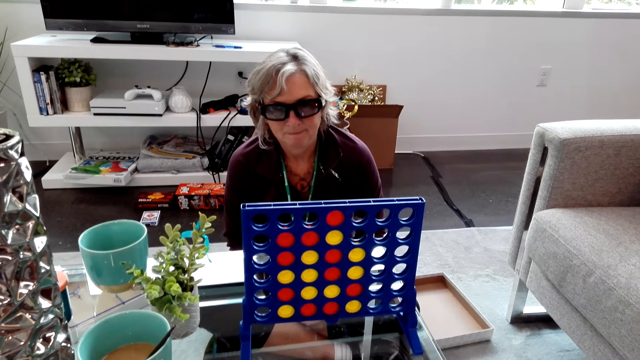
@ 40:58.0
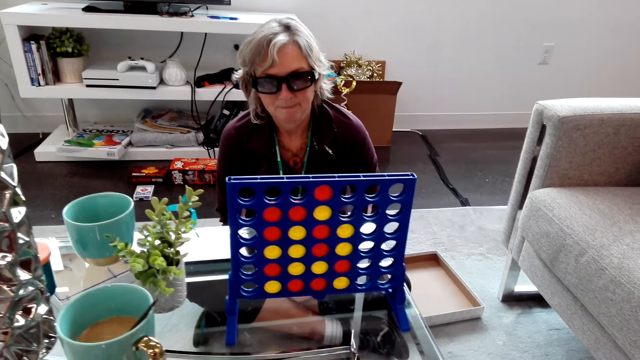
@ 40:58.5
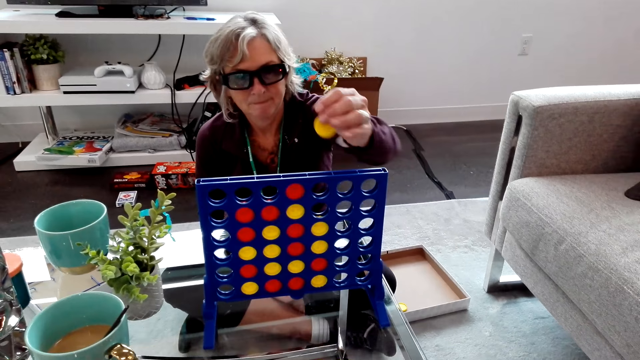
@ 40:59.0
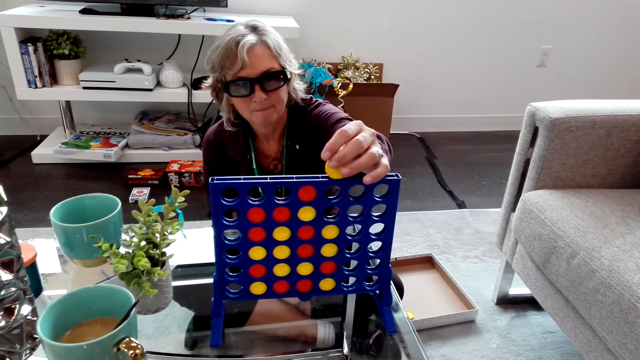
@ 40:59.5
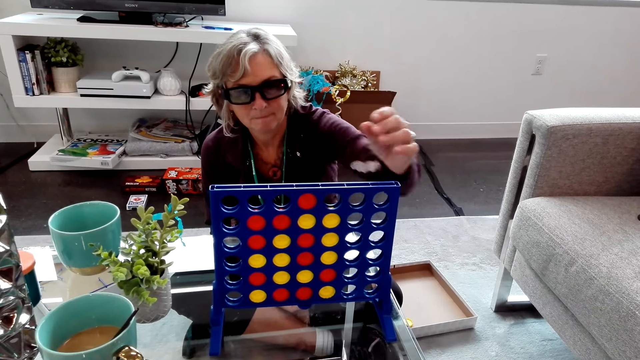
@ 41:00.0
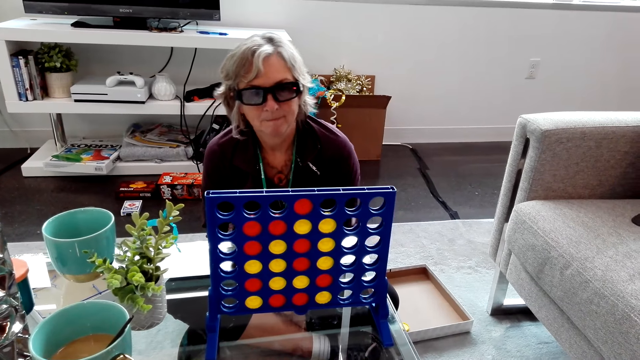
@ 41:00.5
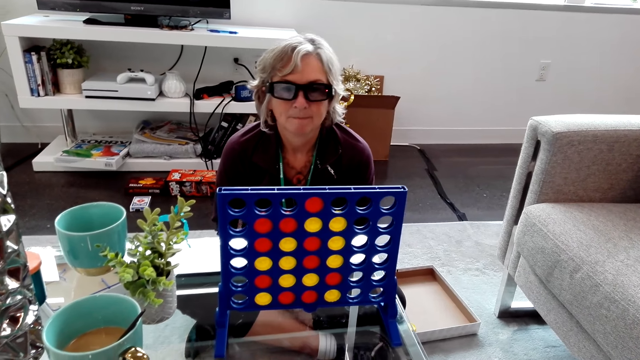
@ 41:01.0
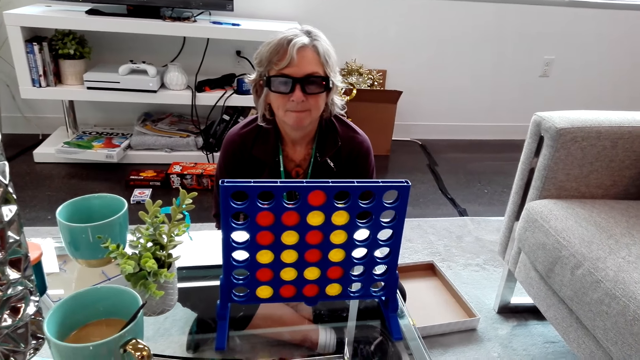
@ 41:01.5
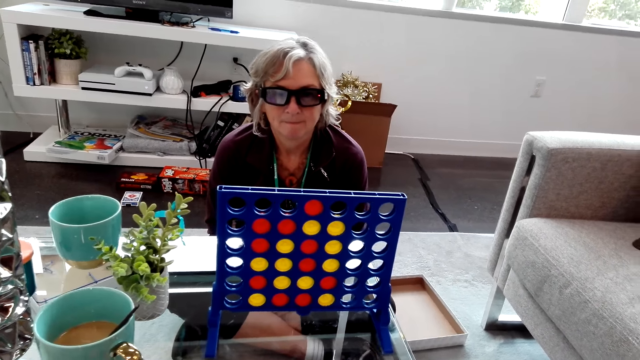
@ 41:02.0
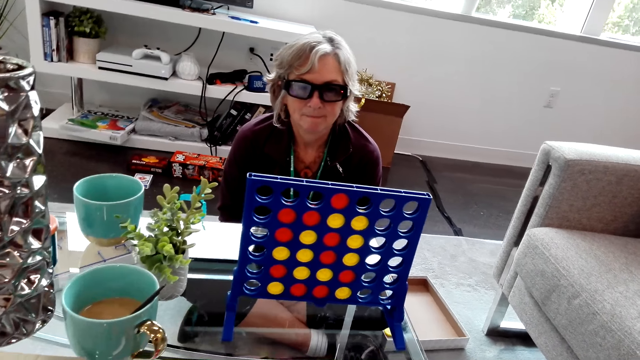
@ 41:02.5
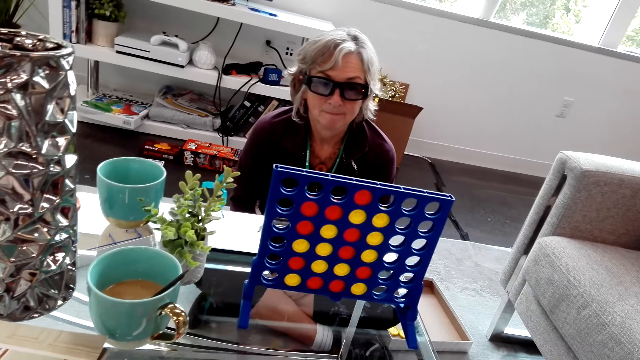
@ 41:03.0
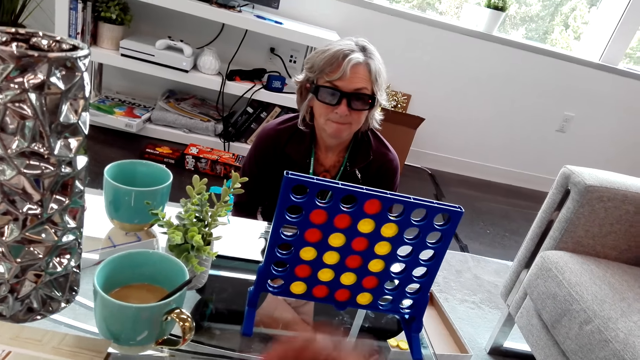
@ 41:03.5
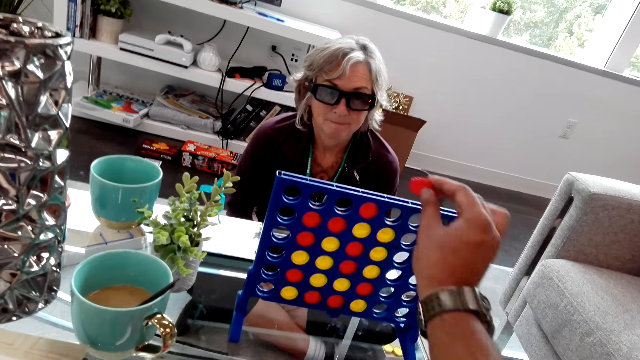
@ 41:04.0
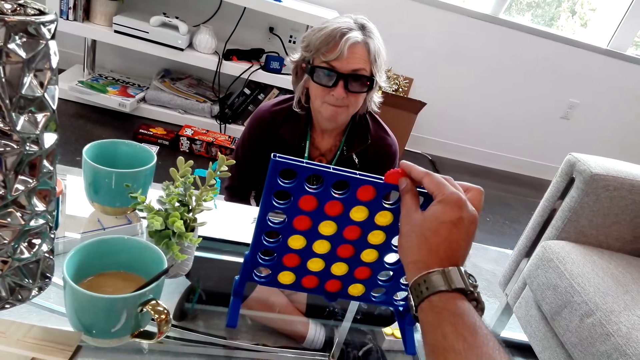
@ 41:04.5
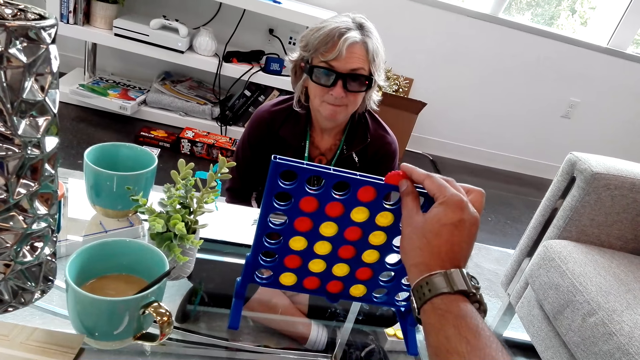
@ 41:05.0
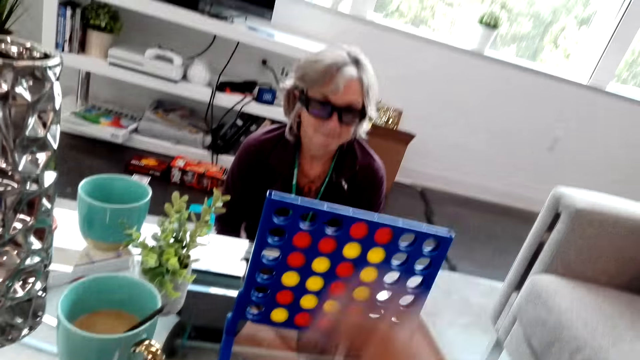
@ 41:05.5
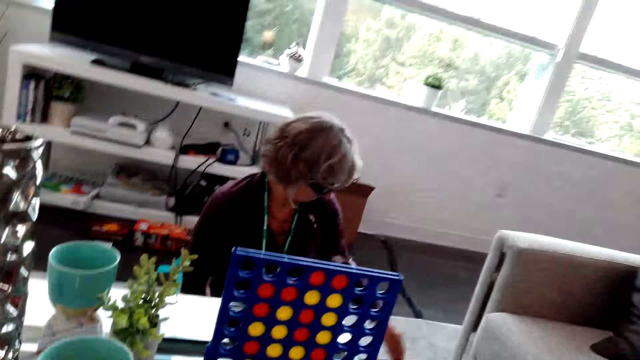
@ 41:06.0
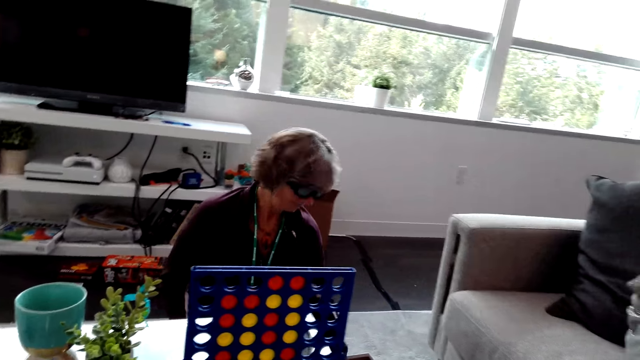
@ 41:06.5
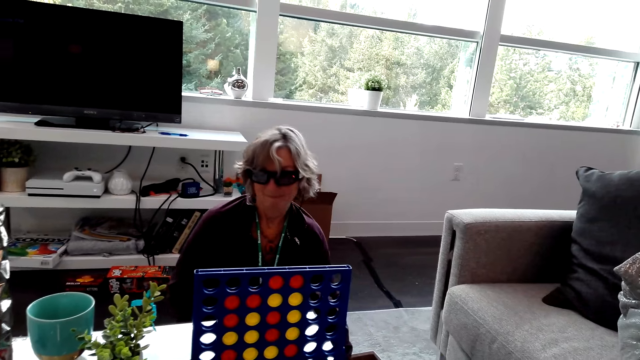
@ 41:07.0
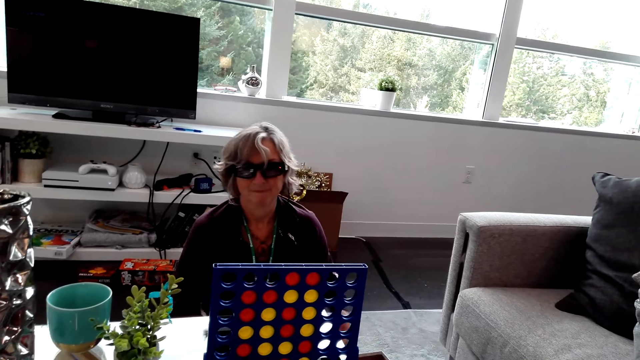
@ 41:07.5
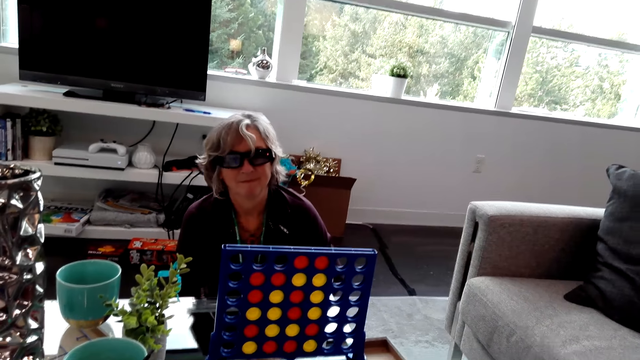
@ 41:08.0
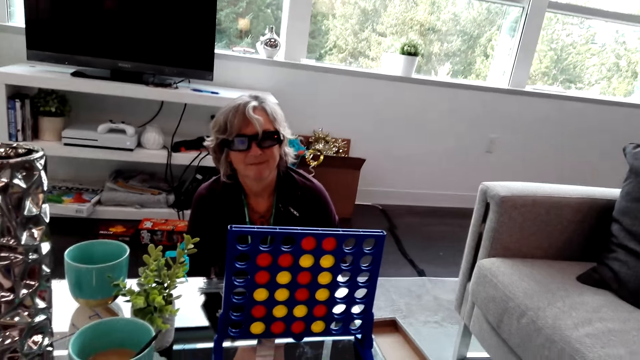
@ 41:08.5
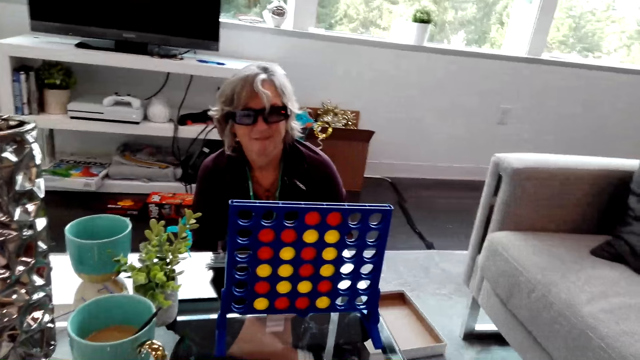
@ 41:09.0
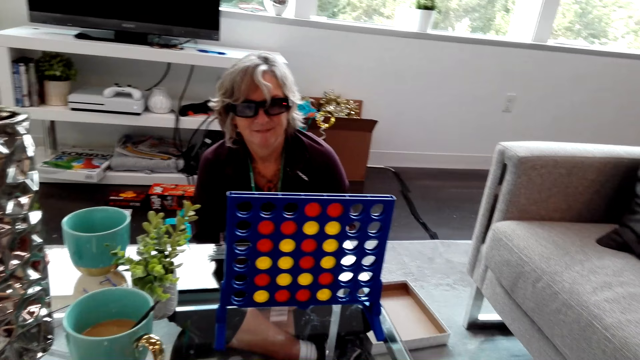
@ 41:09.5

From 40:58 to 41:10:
A lady drops a piece in the rack. The lady plays the Connect Four game. The lady removes her hand from the rack. The camera wearer plays the Connect Four game. He drops a piece in the rack. He removes his hand from the rack. The lady picks something from the floor.

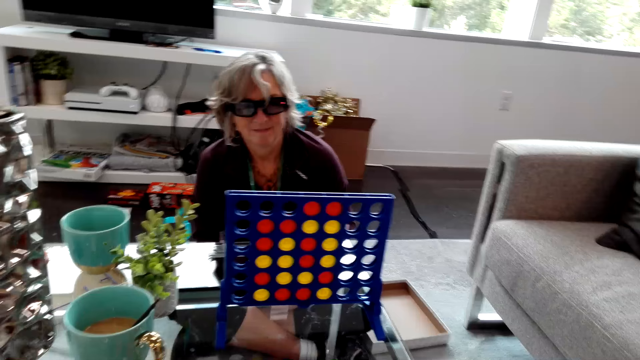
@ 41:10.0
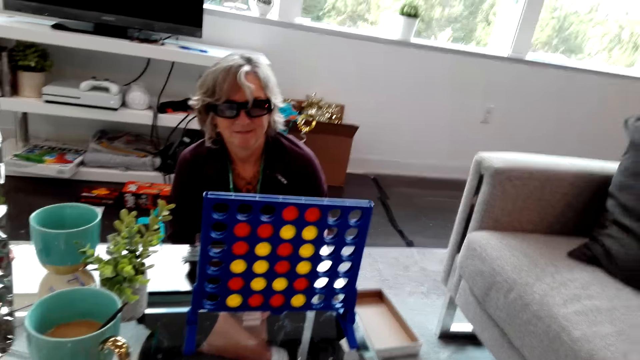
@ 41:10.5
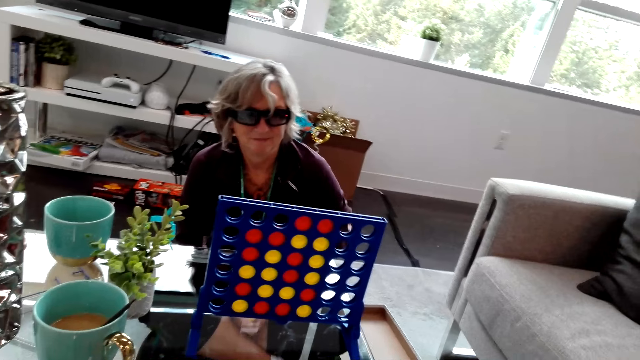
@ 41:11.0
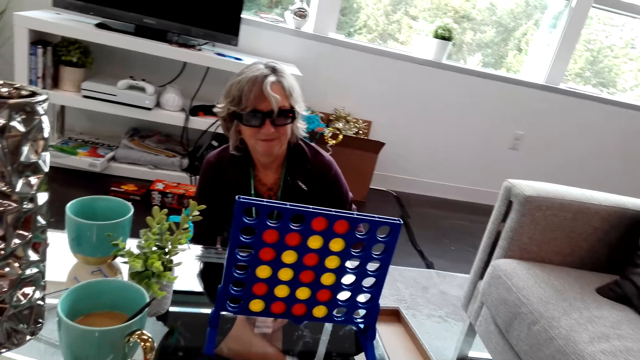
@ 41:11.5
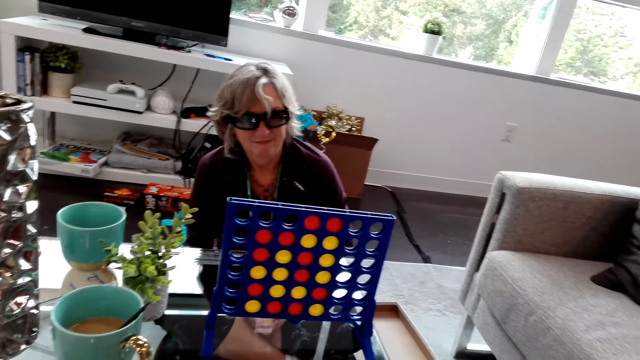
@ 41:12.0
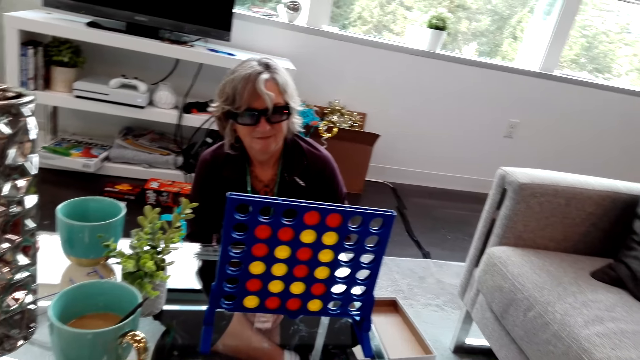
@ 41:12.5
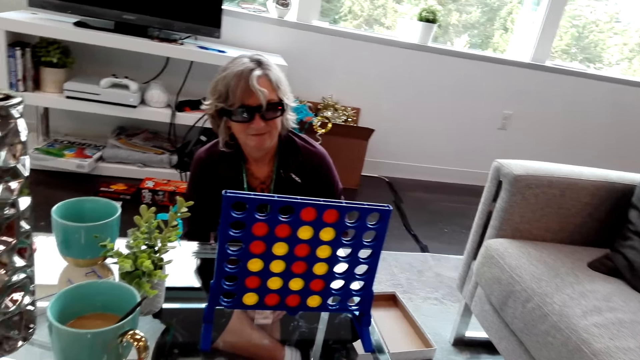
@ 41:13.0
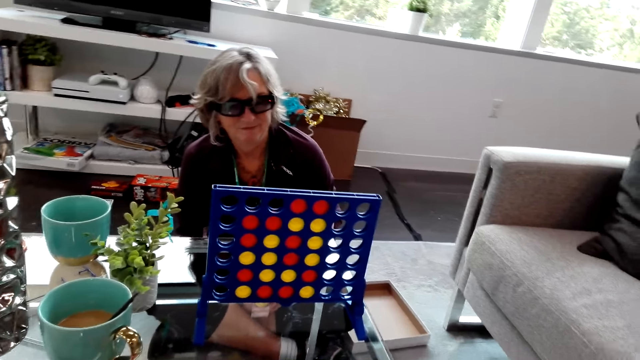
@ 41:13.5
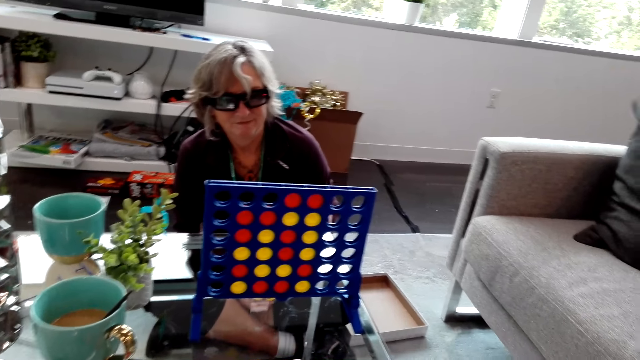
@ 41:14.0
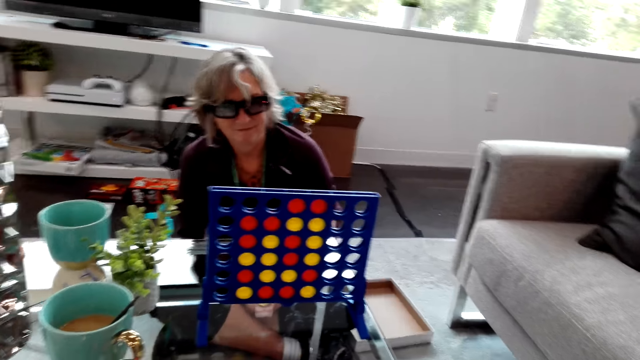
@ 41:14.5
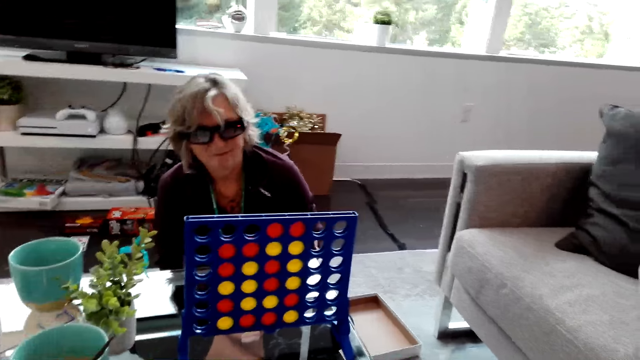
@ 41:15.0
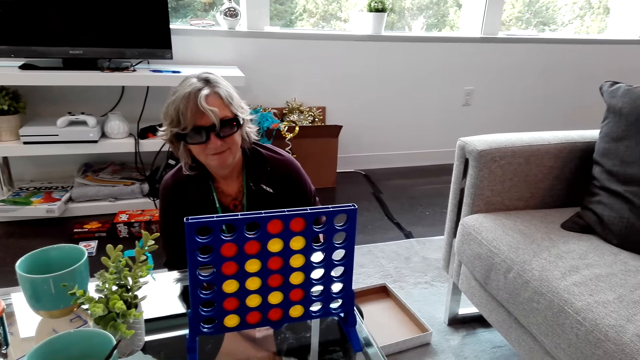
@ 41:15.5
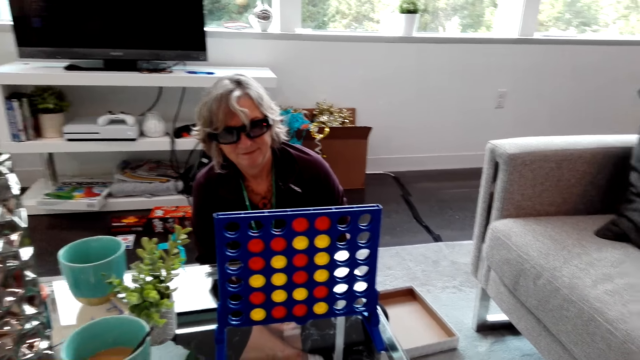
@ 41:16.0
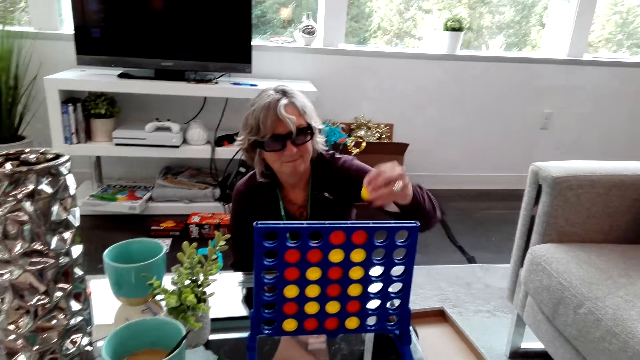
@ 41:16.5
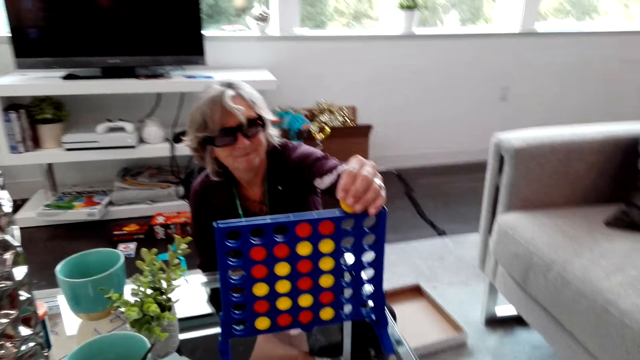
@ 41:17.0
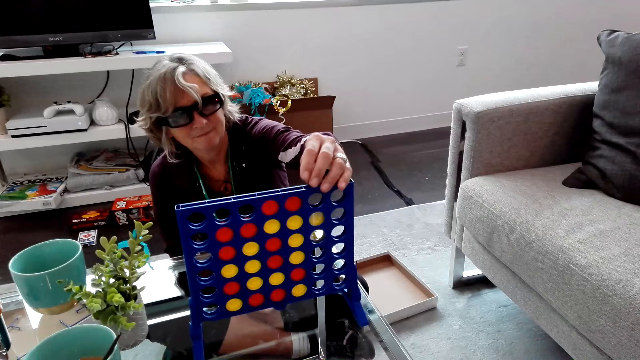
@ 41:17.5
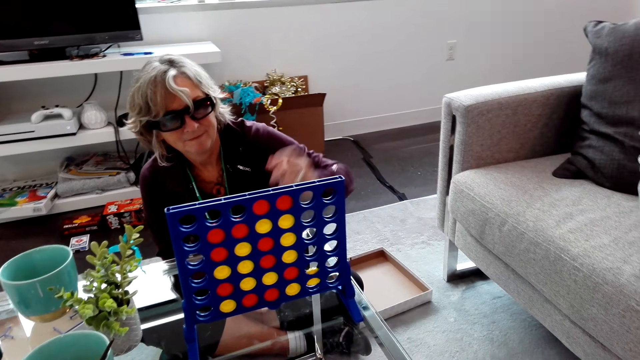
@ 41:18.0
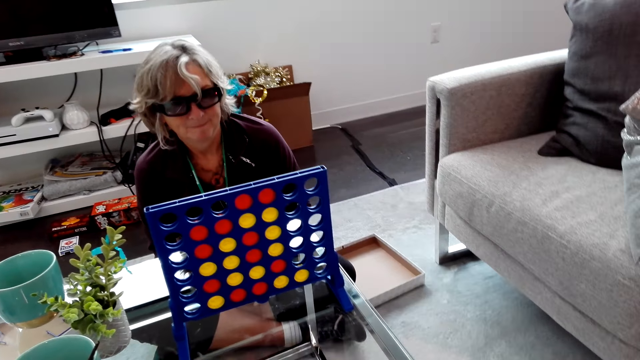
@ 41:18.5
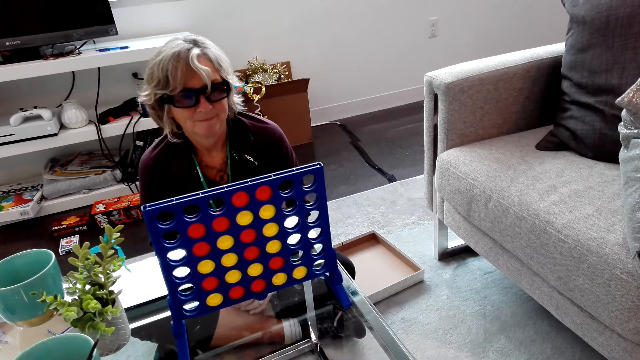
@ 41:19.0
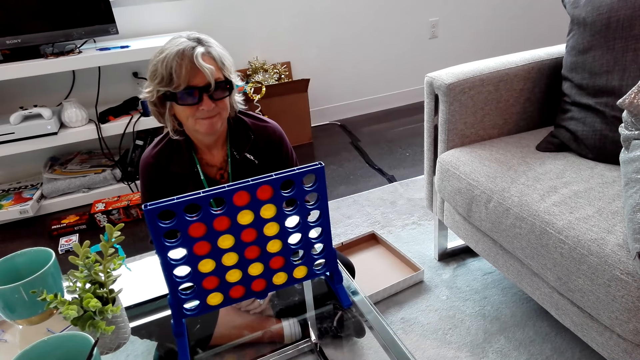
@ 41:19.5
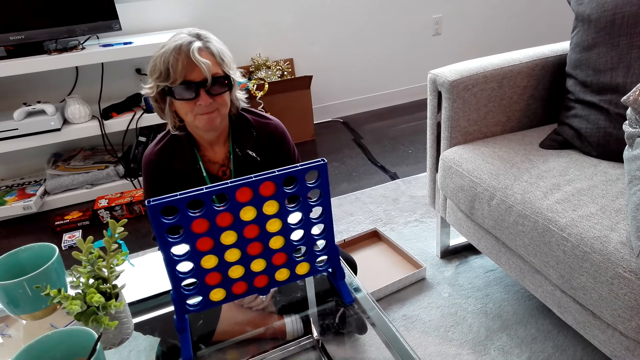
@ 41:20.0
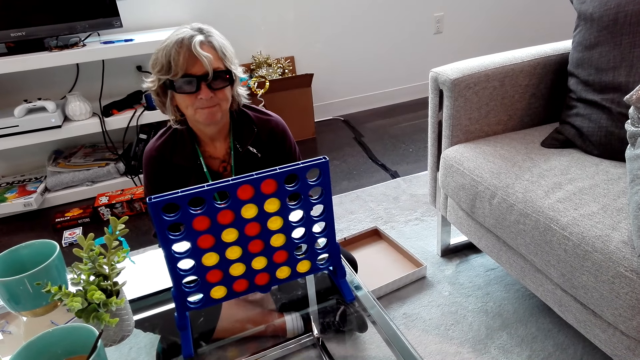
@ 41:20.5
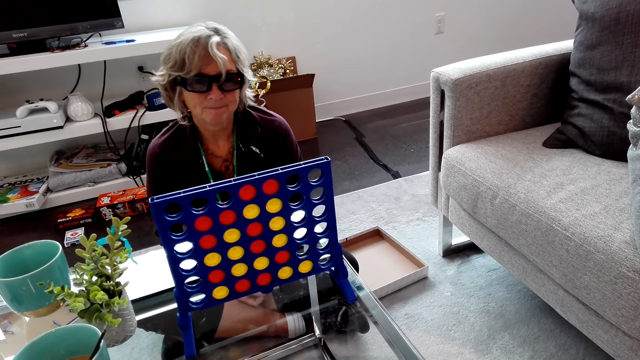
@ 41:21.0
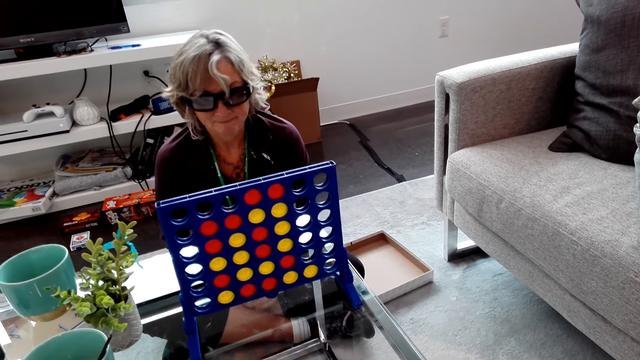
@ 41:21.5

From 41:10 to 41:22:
A lady rests her hands on her legs. The camera wearer shakes Connect Four pieces. They shuffle the game pieces in hand. The lady drops a yellow game piece in the rack. The lady plays the Connect Four game. The lady removes her hand from the rack. The lady rests her hand on her legs.
